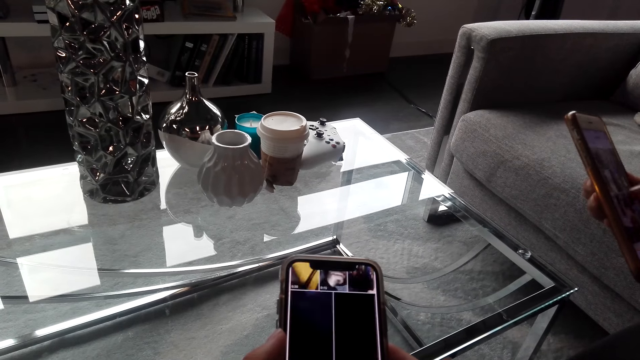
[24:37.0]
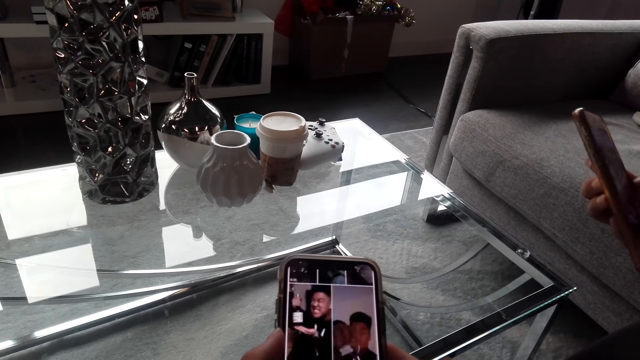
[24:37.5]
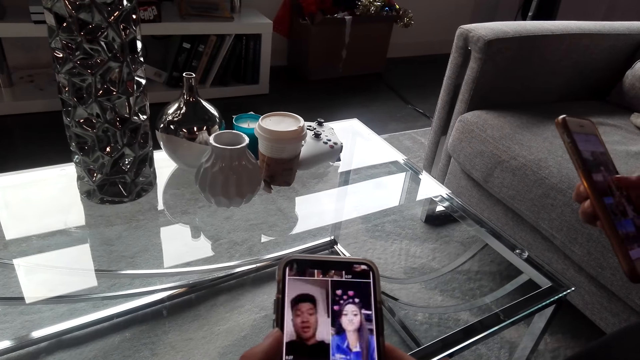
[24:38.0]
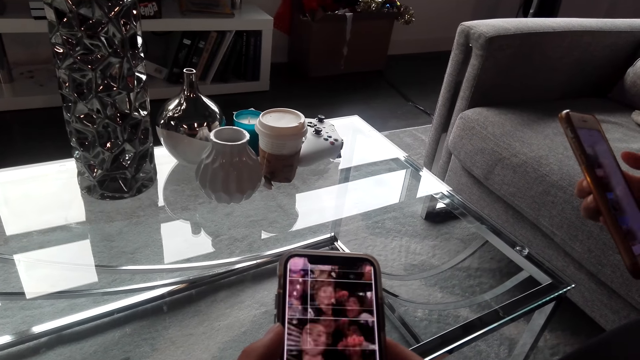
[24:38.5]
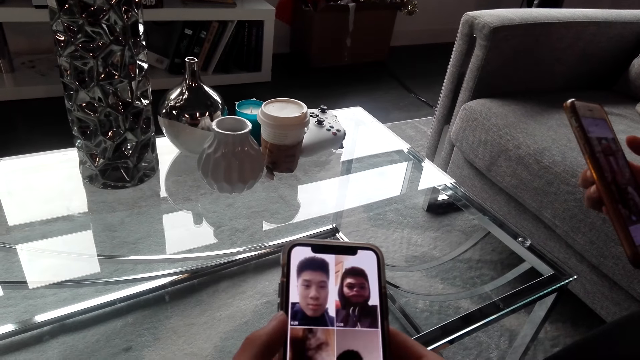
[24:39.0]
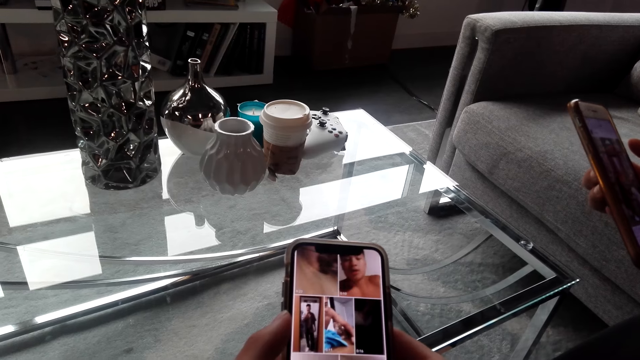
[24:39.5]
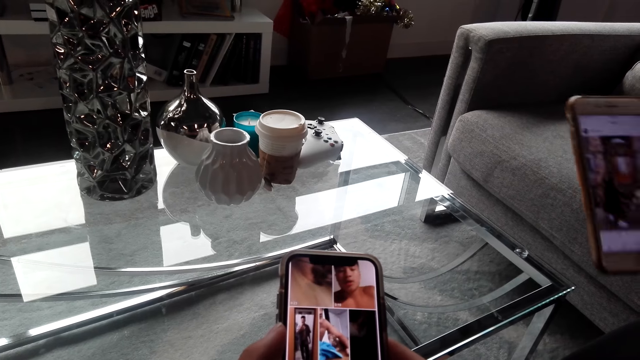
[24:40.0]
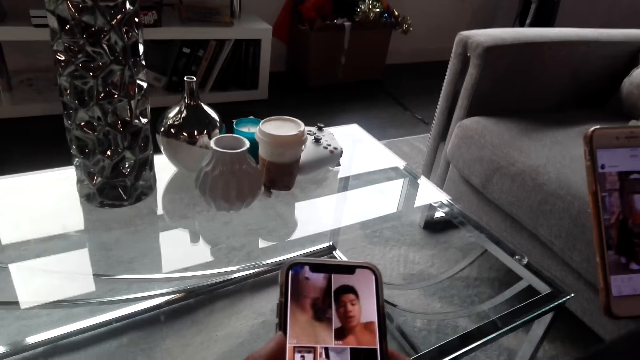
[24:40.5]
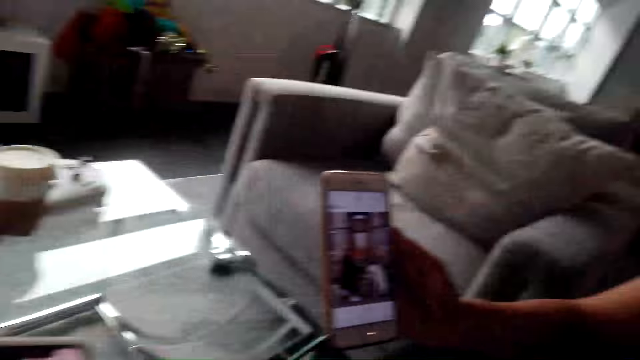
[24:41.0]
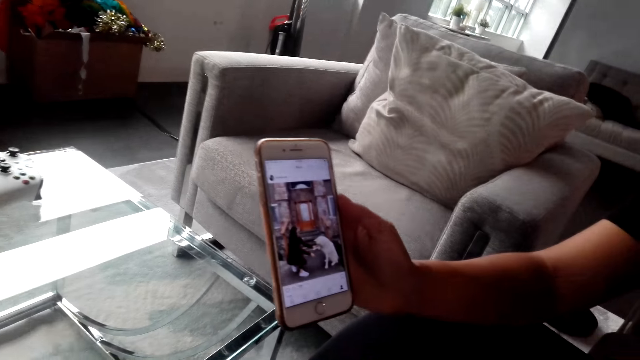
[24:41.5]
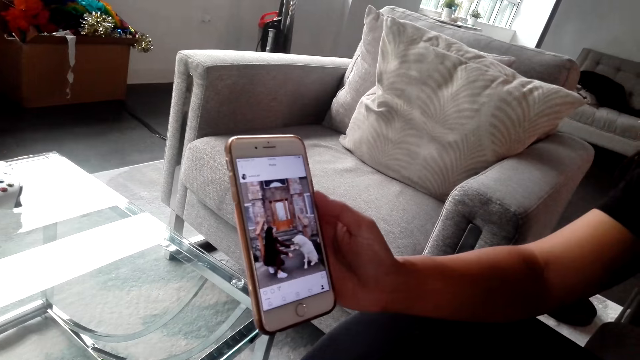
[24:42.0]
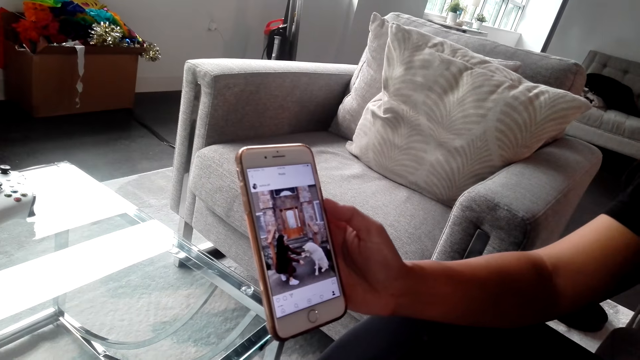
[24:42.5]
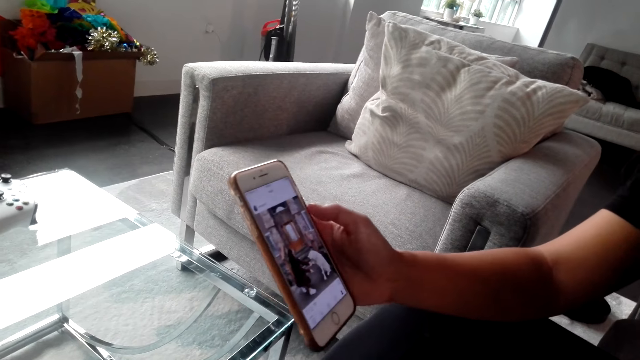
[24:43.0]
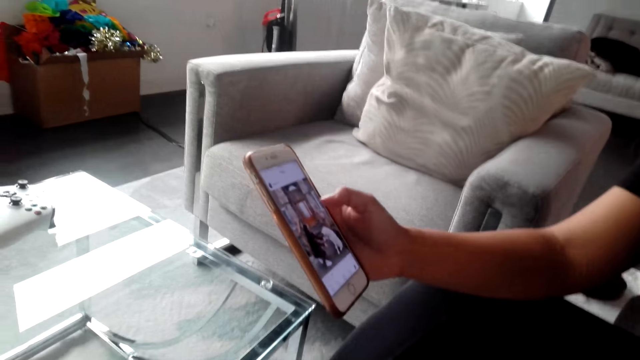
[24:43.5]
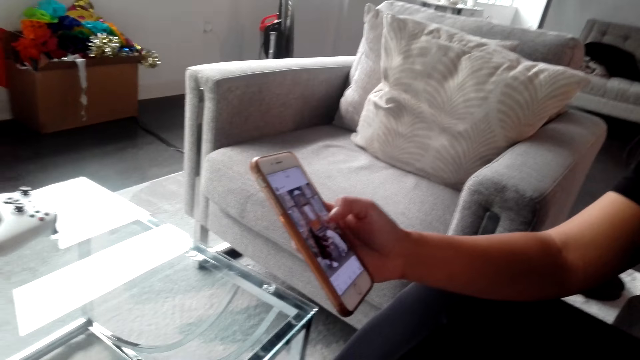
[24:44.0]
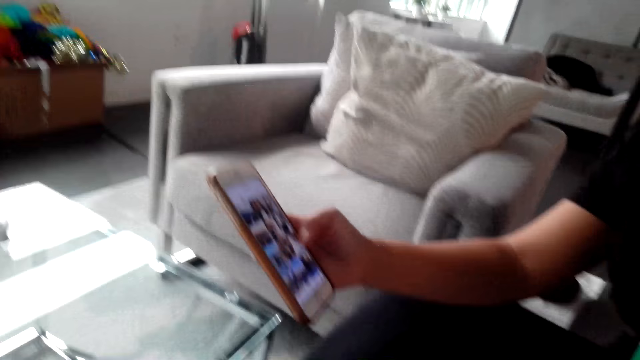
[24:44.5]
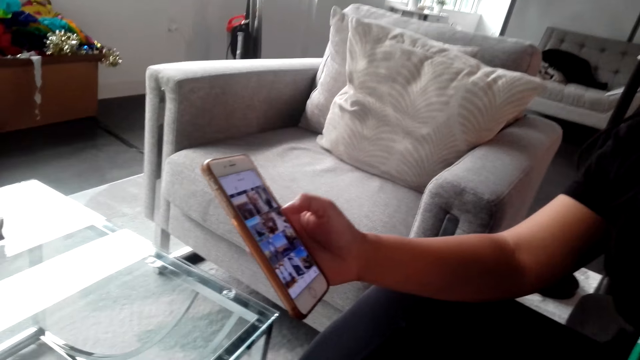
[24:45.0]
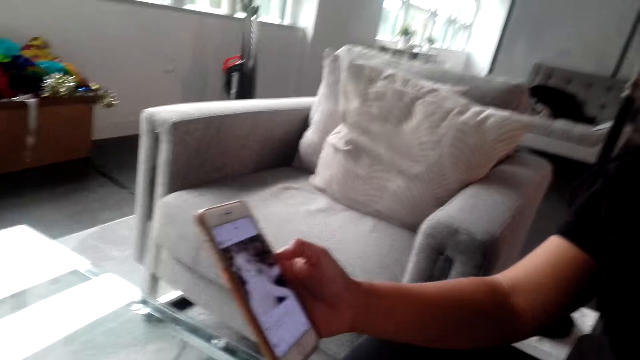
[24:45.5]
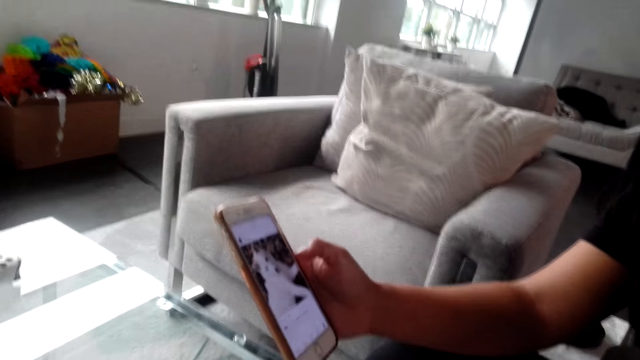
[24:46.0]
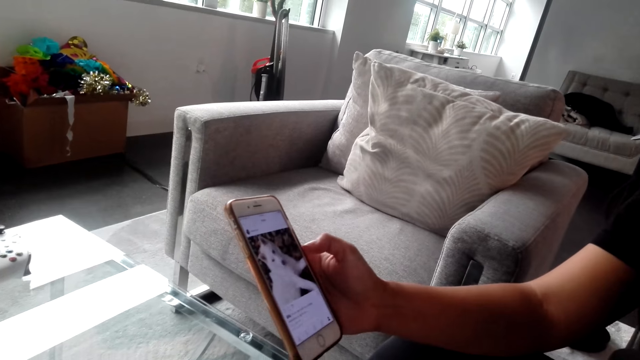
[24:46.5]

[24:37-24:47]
The camera wearer converses with a woman. They look at the woman's phone. They converse with the woman. The woman operates a phone.

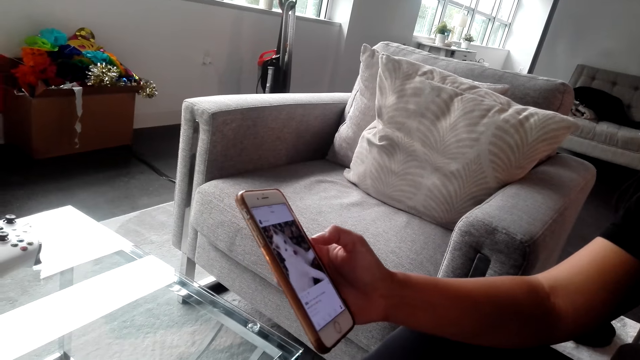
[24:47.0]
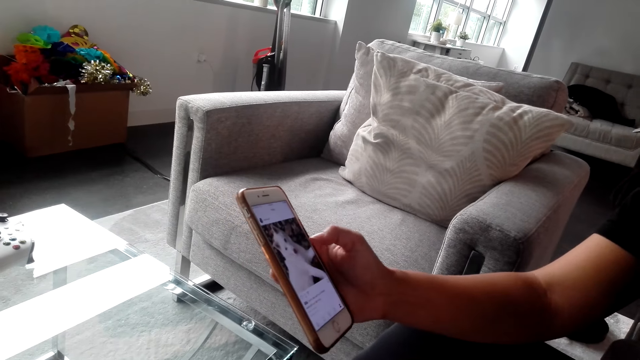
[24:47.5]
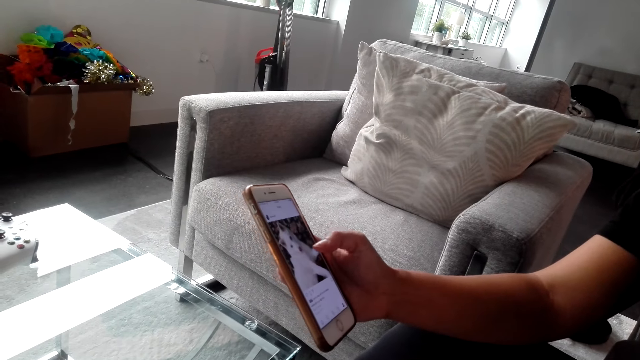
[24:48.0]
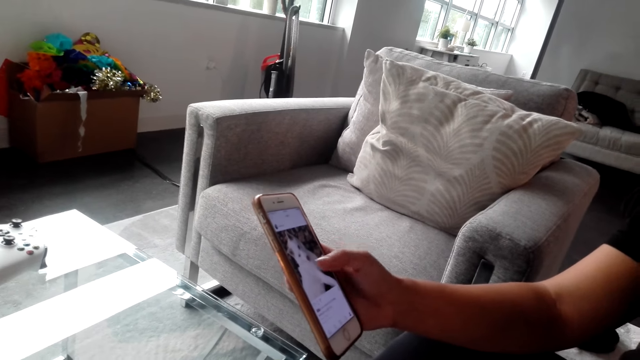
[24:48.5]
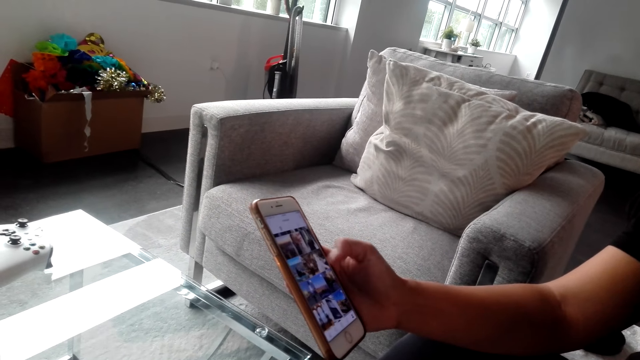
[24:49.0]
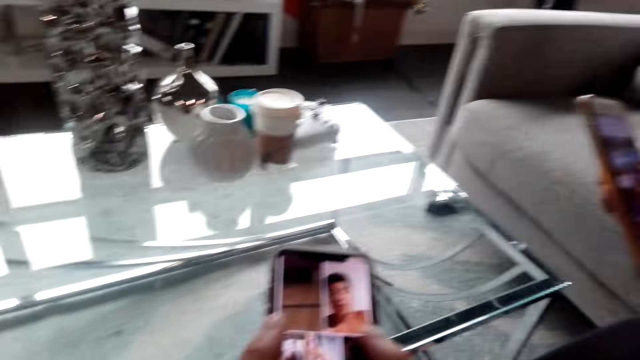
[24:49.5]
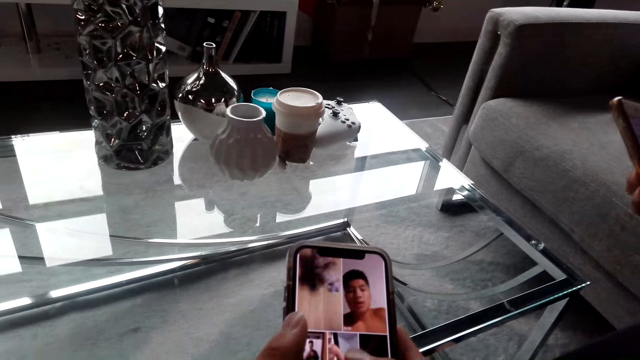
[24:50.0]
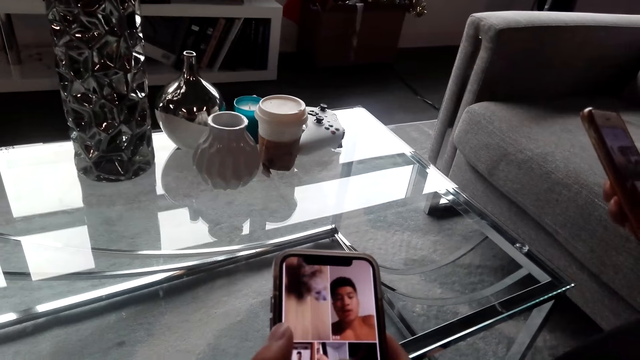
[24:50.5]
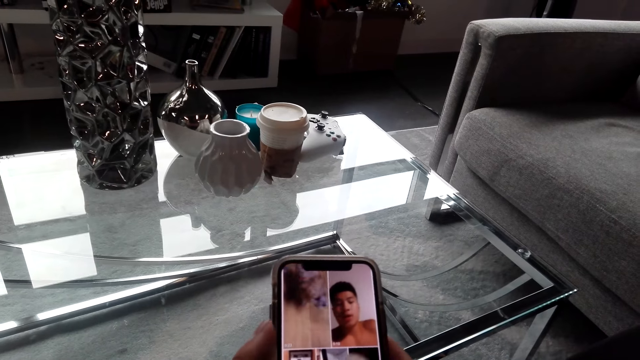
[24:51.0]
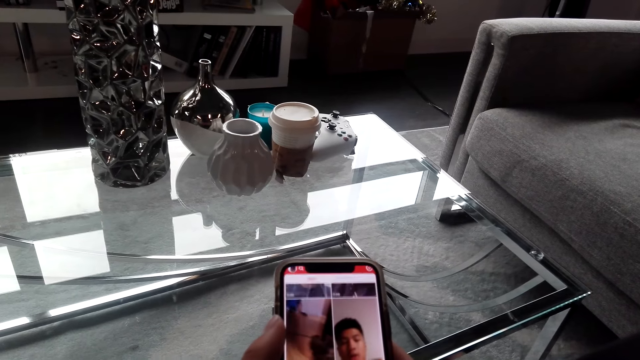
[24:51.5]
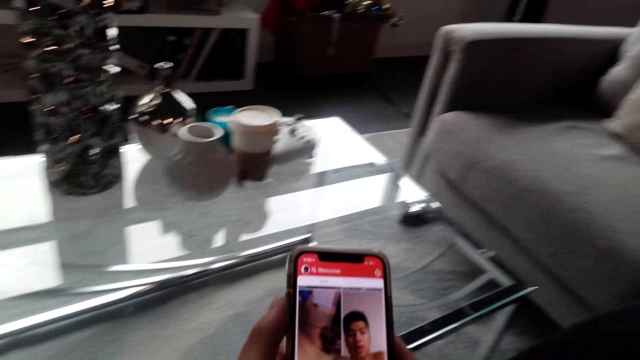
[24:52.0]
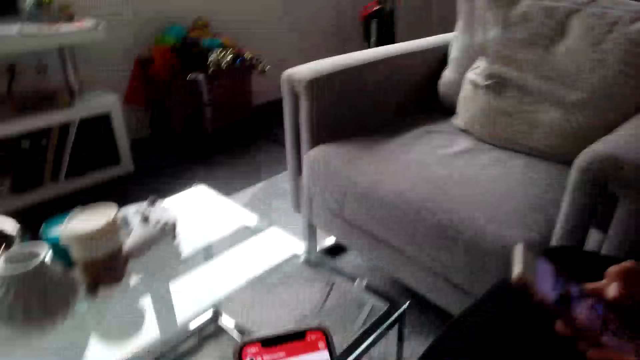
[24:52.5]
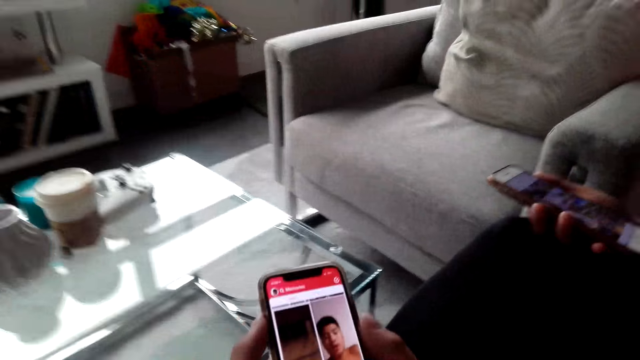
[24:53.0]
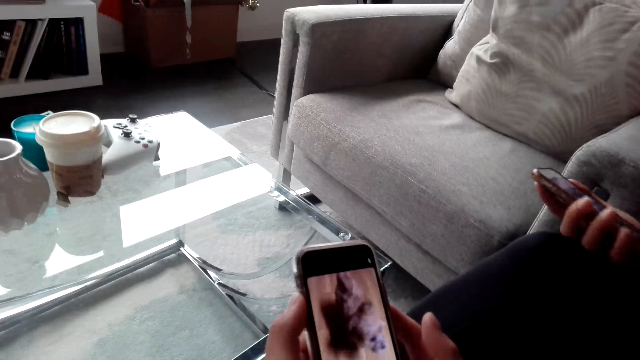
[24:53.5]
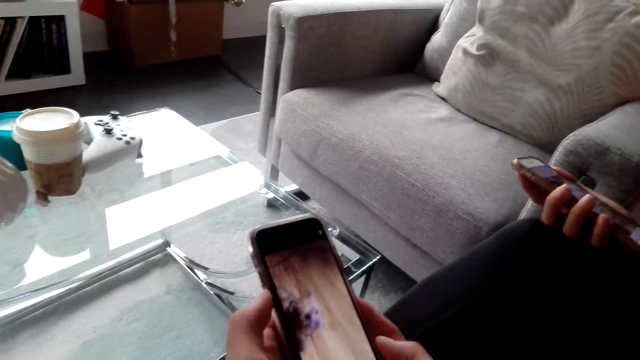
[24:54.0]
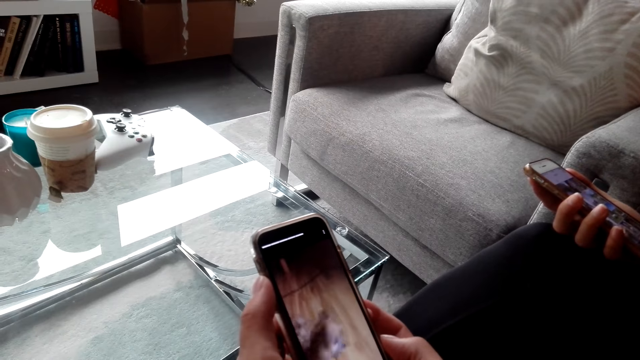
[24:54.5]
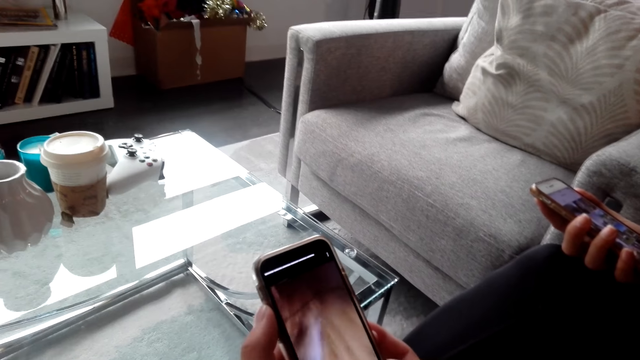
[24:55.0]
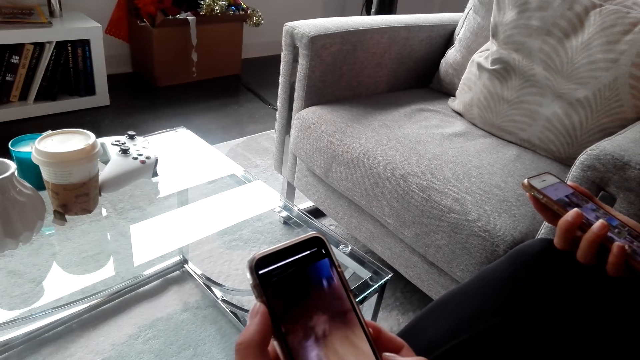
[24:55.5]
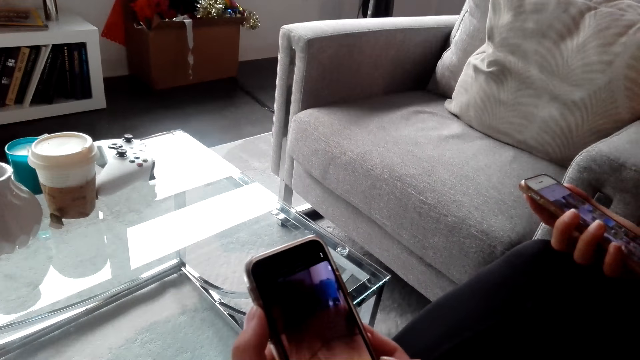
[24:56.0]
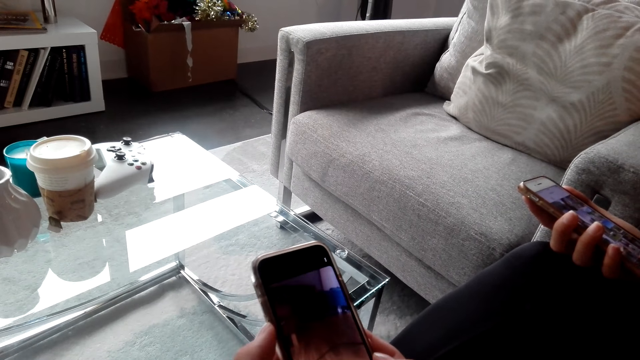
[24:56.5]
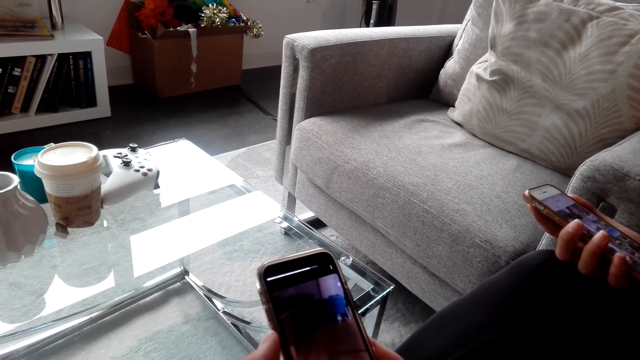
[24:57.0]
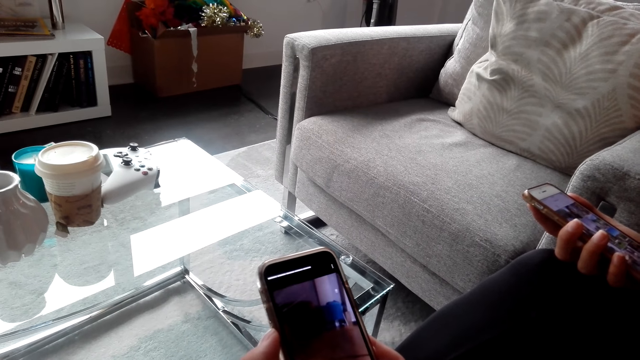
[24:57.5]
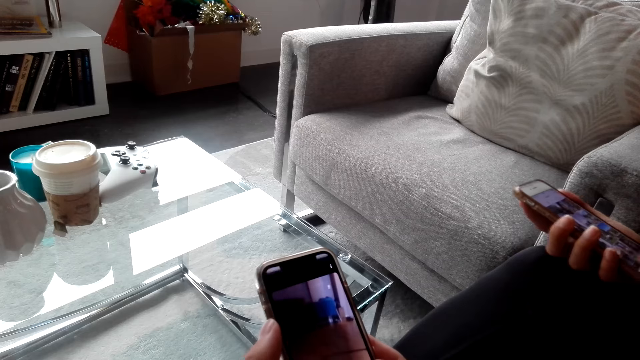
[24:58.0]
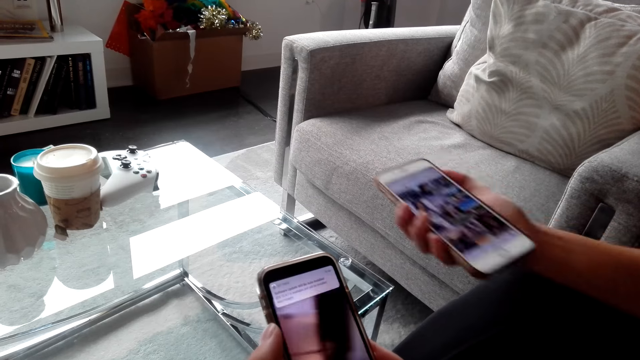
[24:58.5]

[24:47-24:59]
The camera wearer converses with a woman. He operates a phone. He converses with the woman. He uses his phone.
